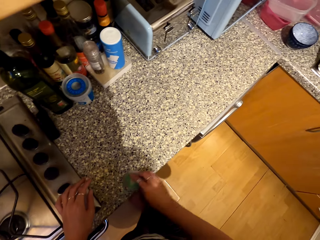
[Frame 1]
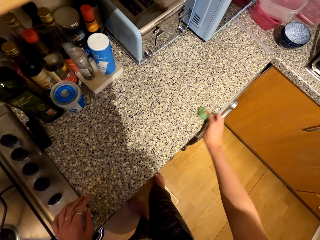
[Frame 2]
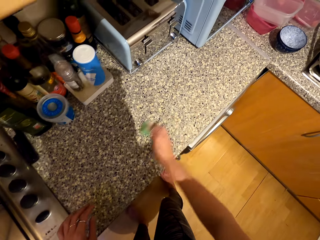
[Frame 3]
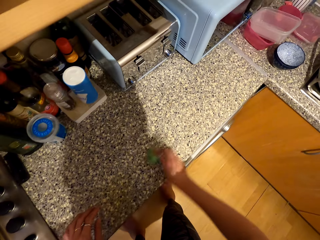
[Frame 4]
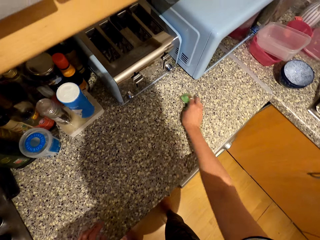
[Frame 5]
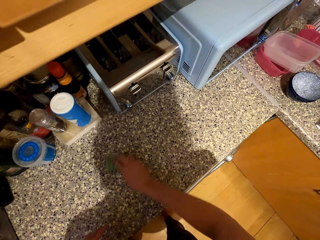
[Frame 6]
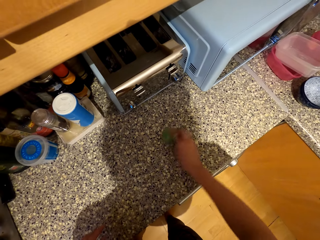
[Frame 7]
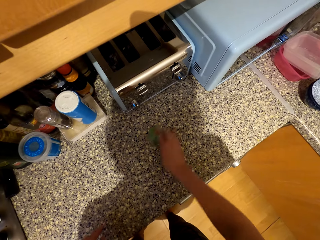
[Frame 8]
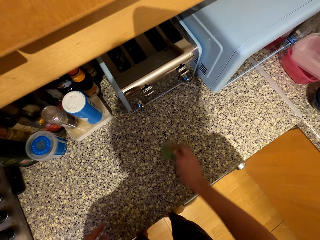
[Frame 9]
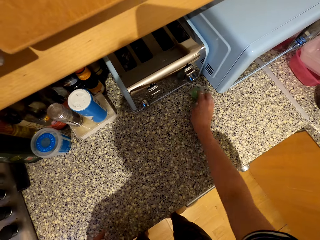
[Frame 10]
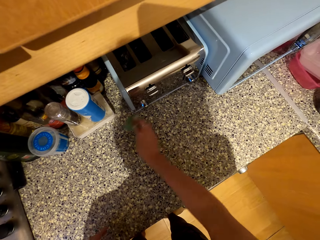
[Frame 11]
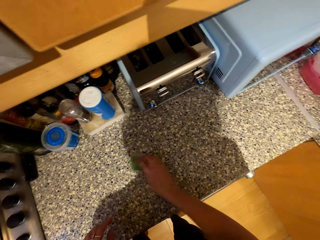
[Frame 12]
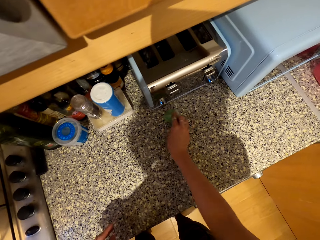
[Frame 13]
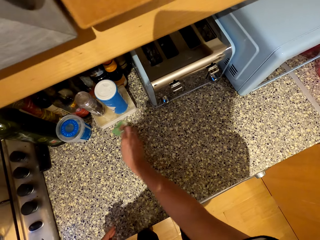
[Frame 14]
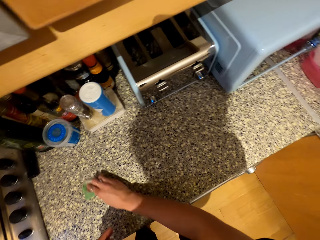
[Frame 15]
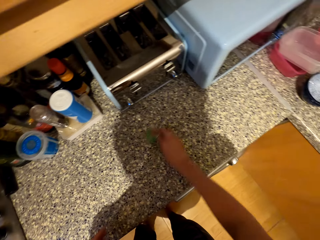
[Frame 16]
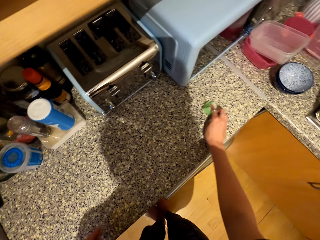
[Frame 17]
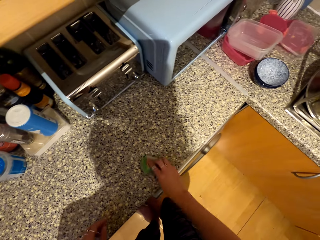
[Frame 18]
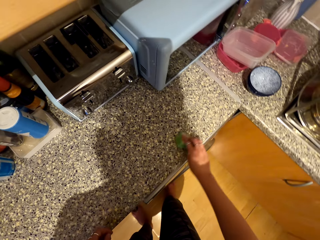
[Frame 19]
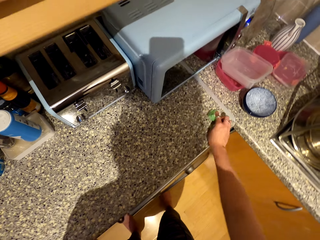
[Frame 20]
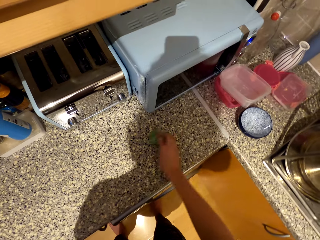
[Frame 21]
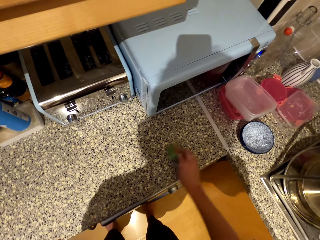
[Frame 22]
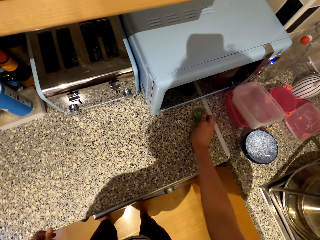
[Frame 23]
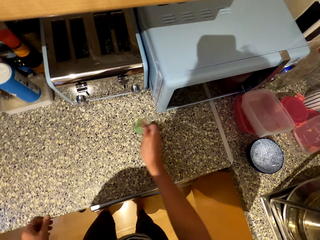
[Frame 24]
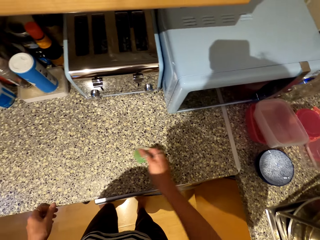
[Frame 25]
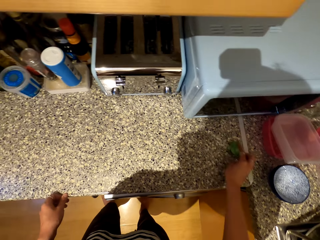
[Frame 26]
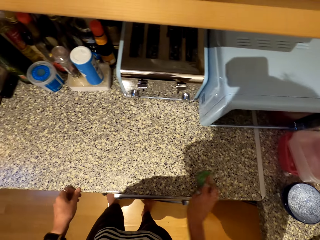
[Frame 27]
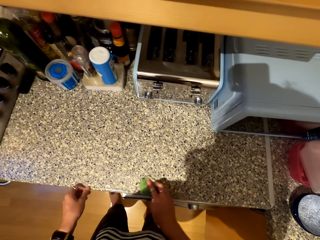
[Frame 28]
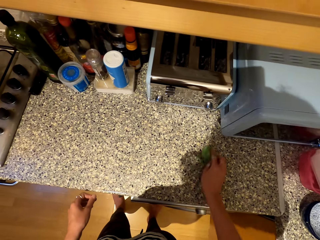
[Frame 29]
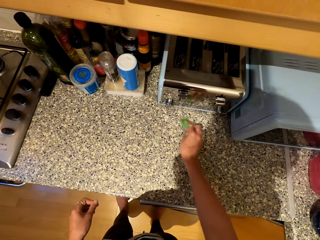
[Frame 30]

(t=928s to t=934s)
The camera wearer wipes the kitchen top with a cleaning sponge.
